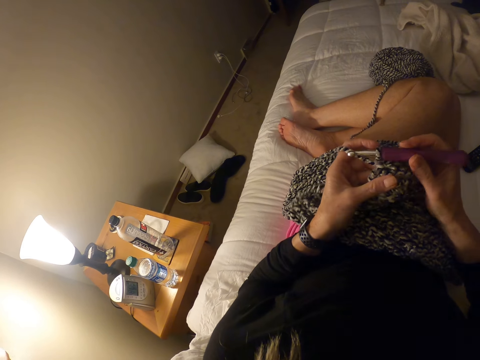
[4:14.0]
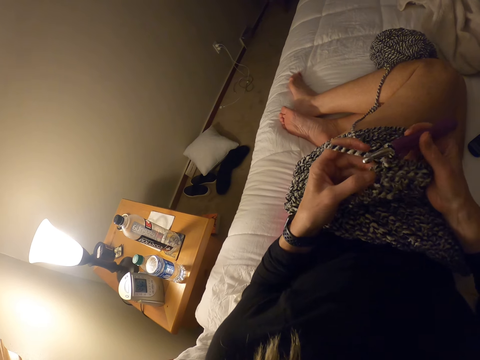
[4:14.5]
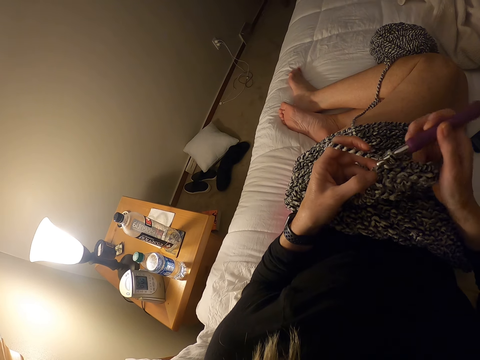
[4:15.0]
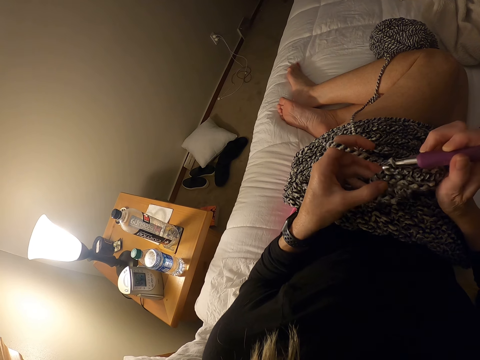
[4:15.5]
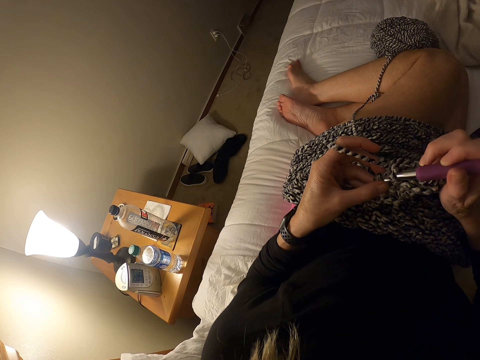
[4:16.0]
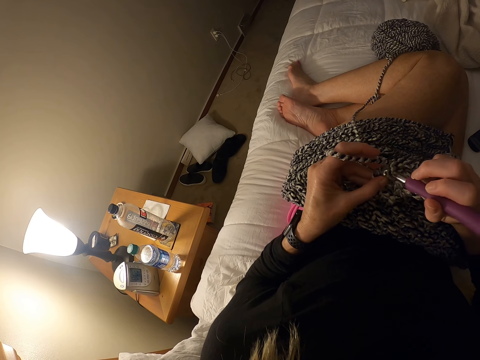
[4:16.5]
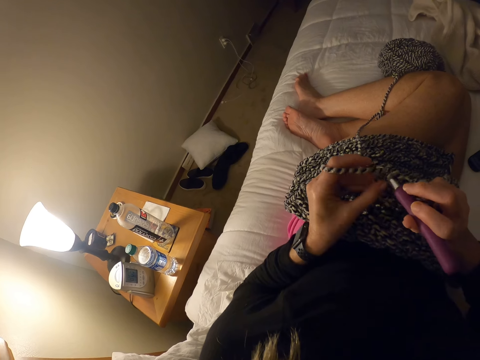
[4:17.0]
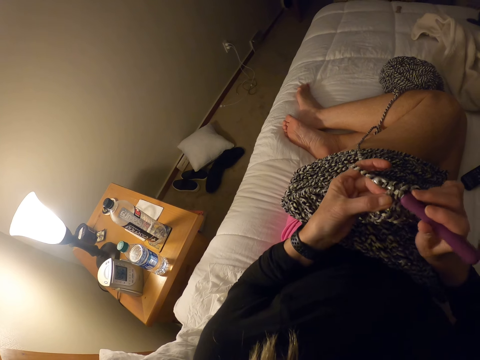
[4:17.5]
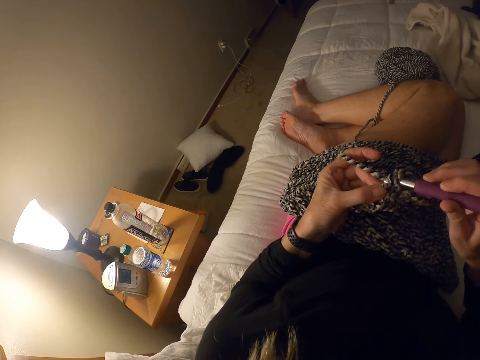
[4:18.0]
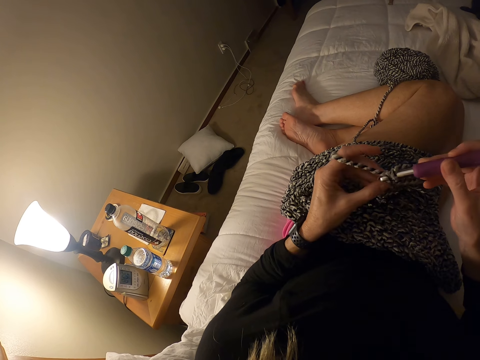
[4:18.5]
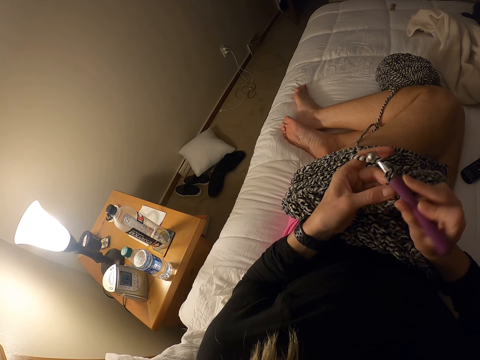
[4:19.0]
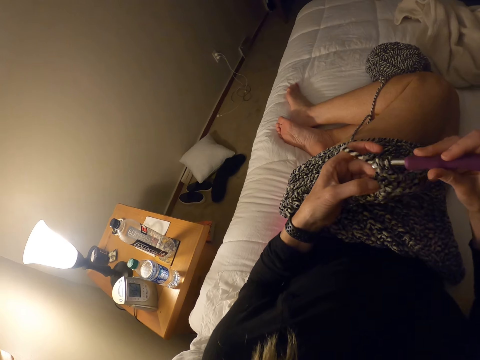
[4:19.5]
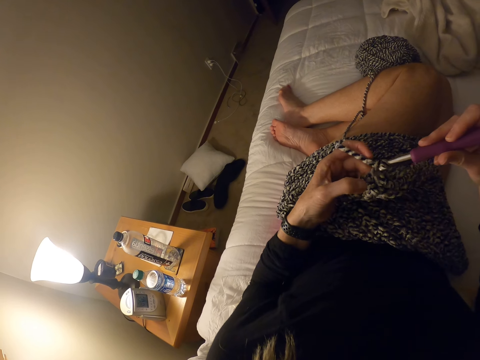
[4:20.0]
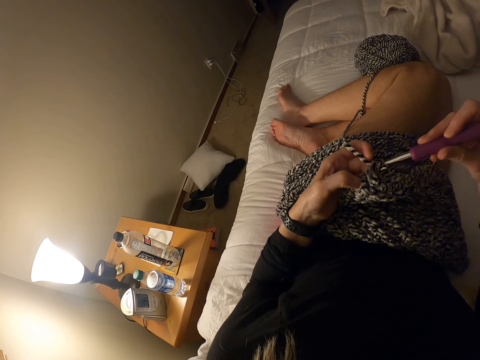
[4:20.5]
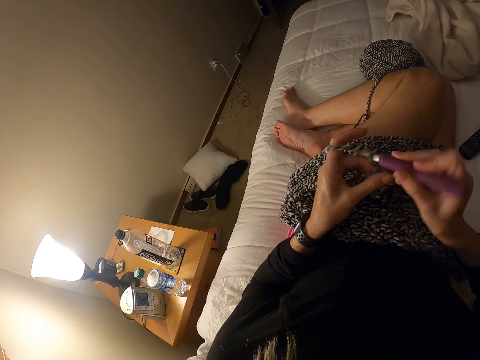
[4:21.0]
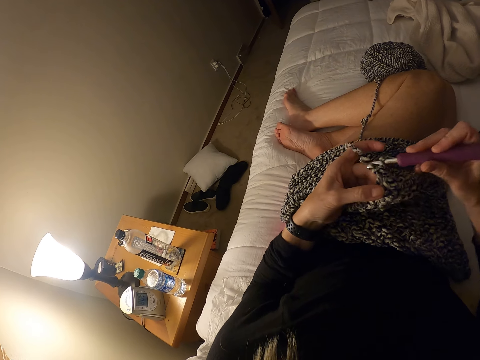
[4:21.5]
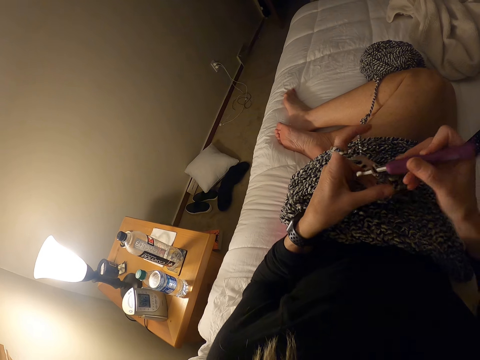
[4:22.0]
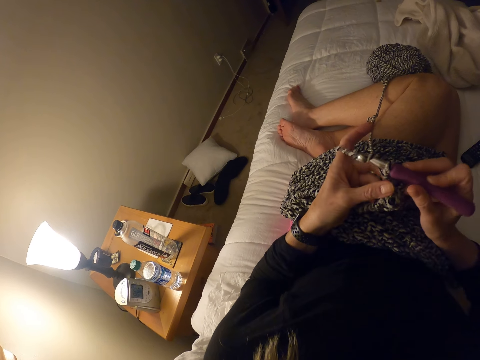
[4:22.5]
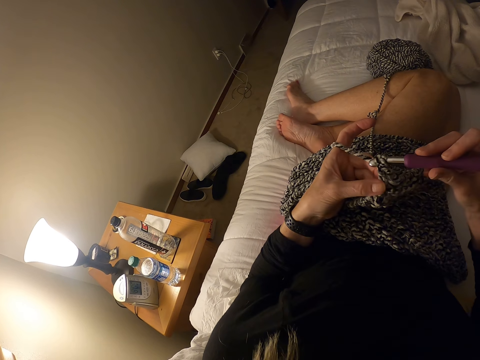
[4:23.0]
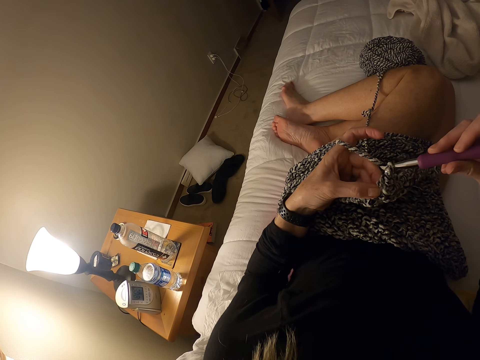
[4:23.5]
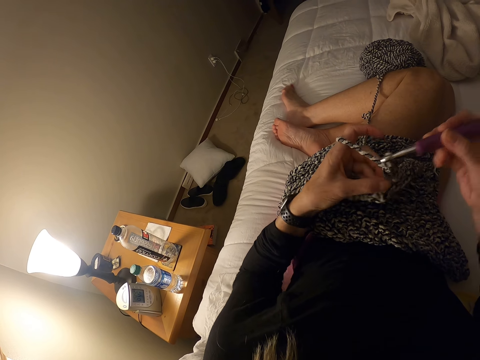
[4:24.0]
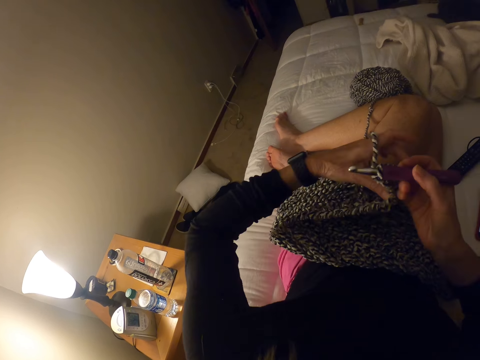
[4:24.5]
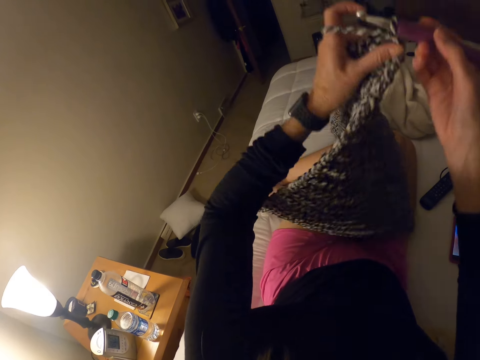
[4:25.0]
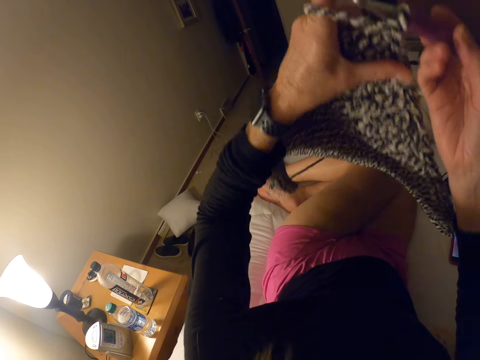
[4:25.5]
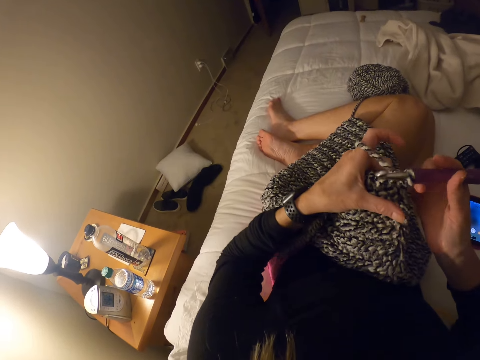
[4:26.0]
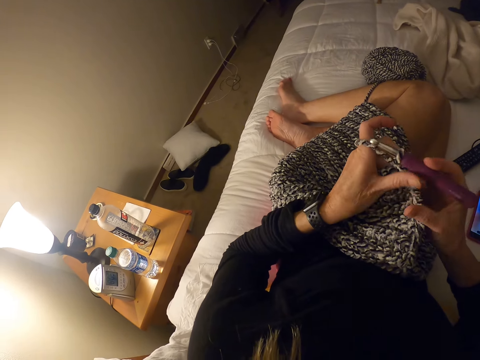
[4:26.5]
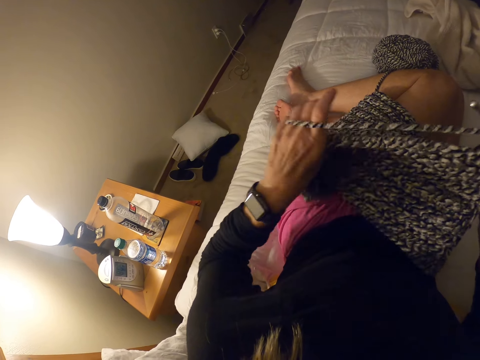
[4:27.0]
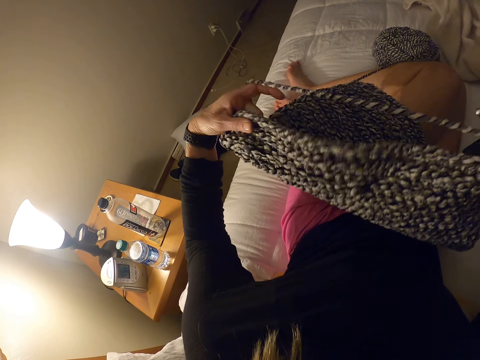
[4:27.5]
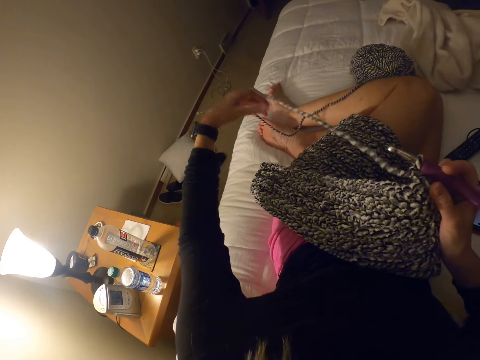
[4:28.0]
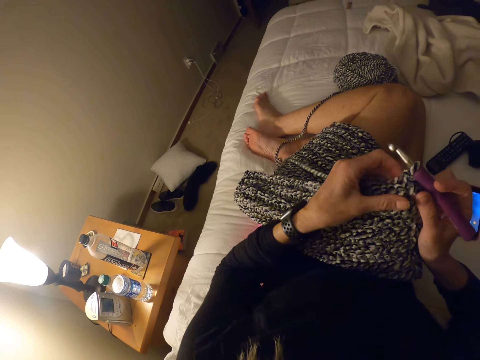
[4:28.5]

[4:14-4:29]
The camera wearer holds the crochet hook. They crochet with the yarn. They interlock the thread using the crochet hook. They adjust the crochet with both hands. They turn the garment.

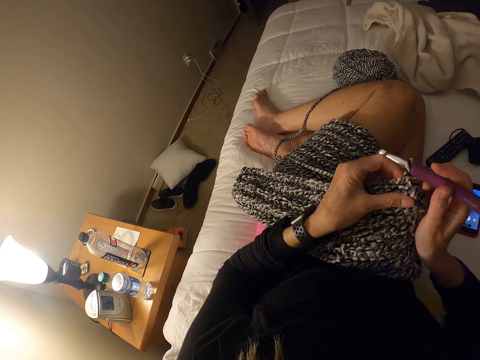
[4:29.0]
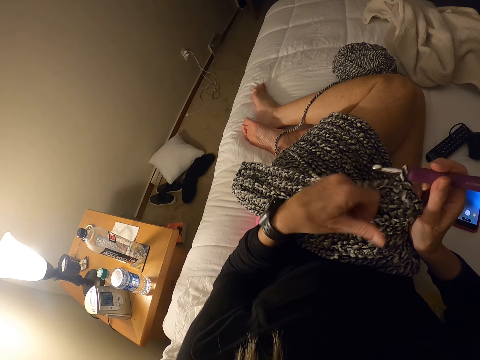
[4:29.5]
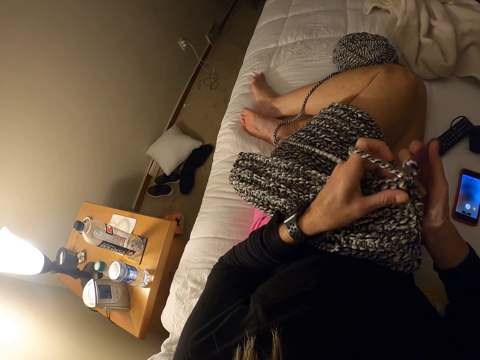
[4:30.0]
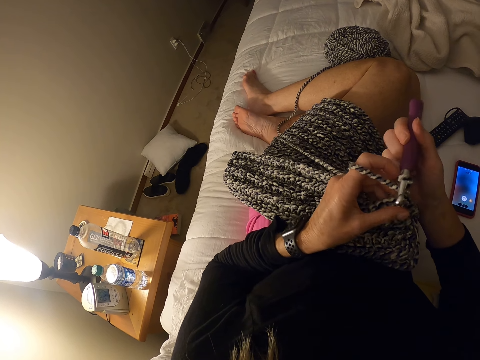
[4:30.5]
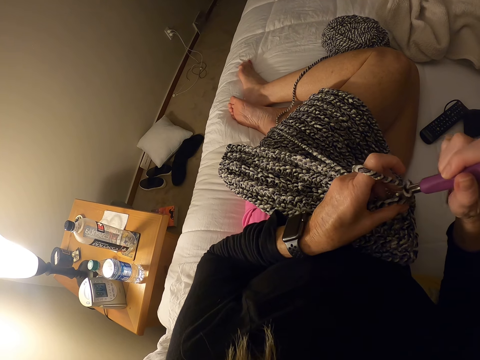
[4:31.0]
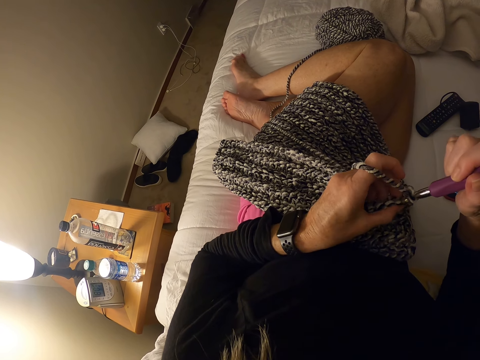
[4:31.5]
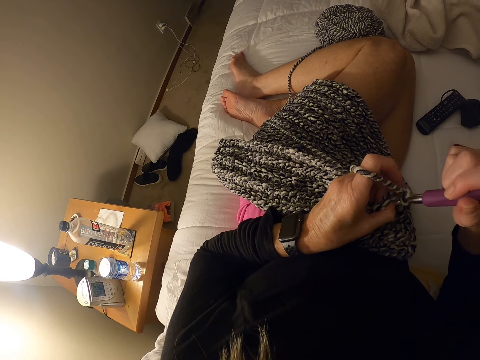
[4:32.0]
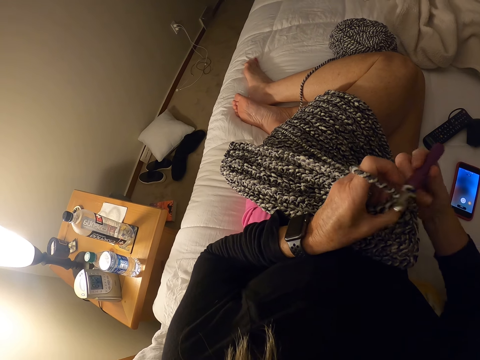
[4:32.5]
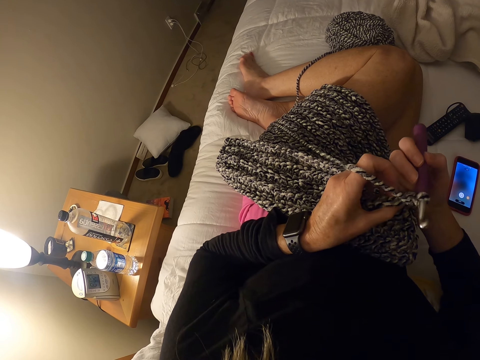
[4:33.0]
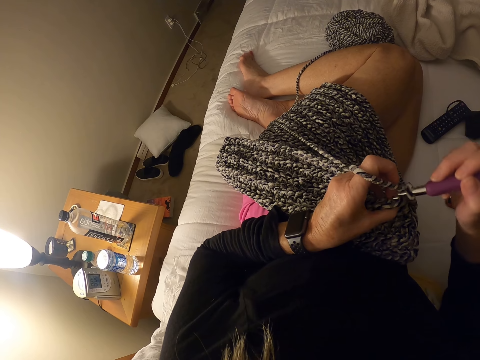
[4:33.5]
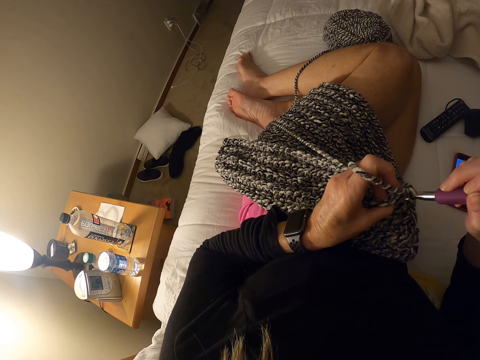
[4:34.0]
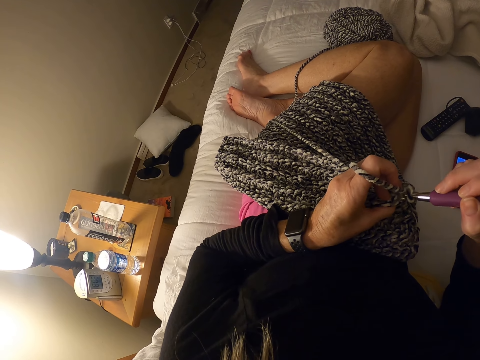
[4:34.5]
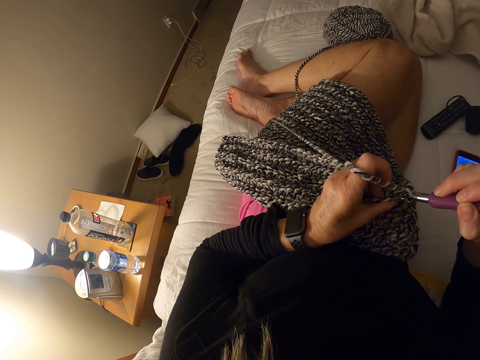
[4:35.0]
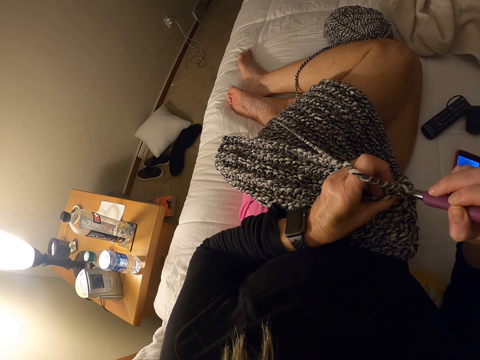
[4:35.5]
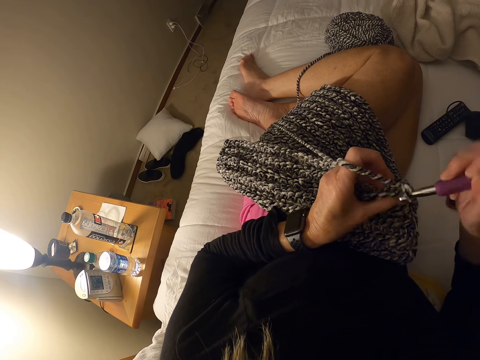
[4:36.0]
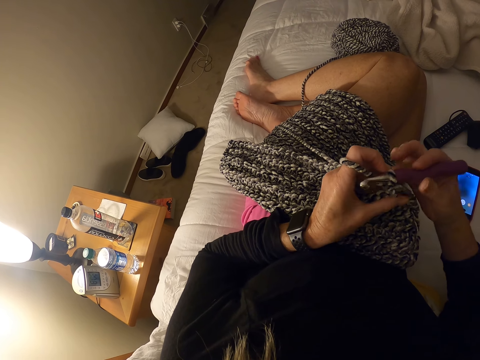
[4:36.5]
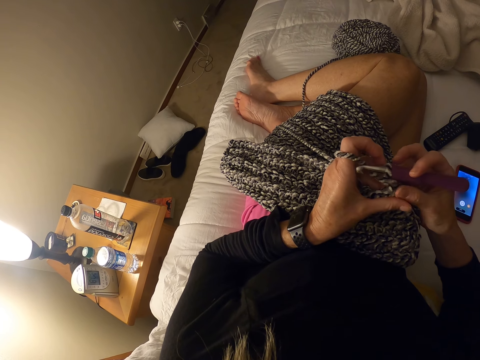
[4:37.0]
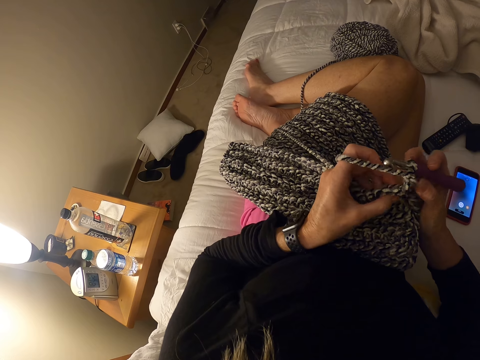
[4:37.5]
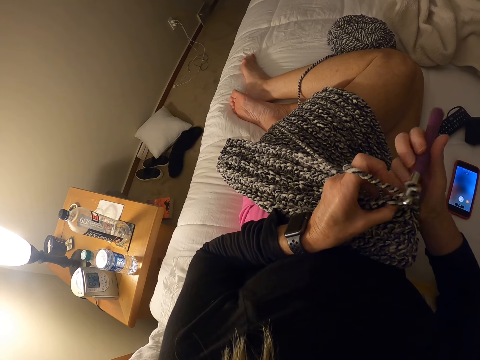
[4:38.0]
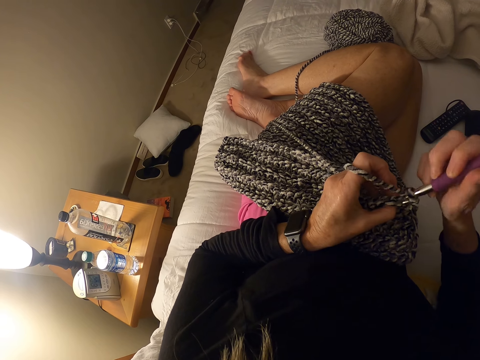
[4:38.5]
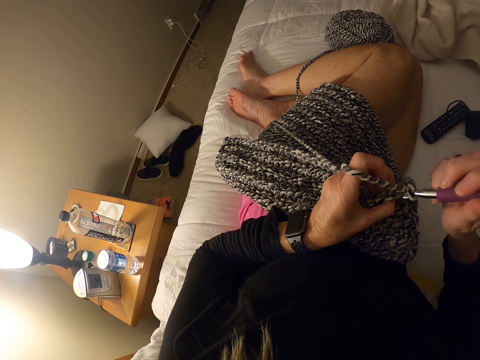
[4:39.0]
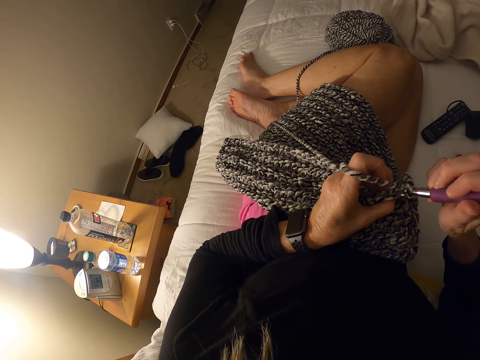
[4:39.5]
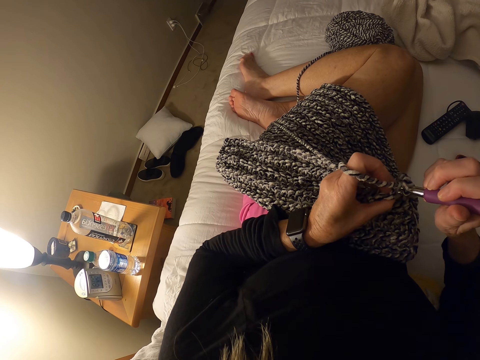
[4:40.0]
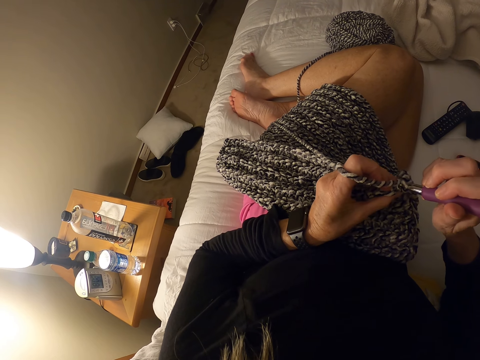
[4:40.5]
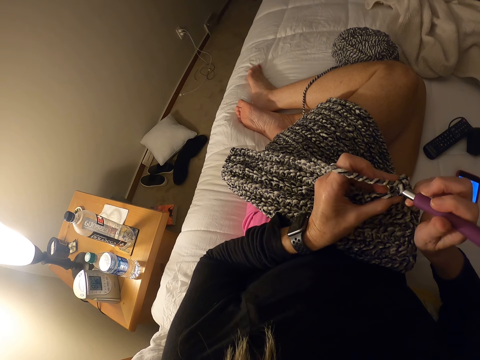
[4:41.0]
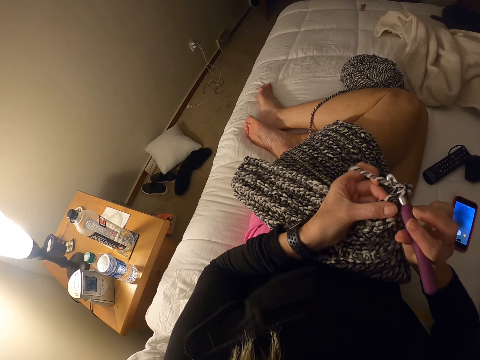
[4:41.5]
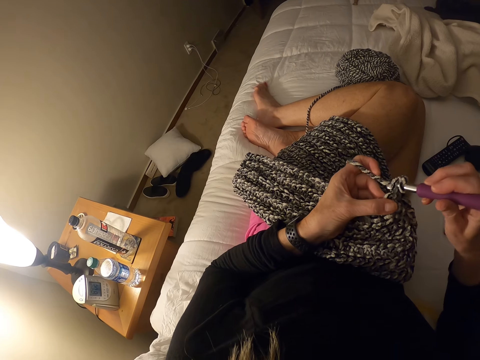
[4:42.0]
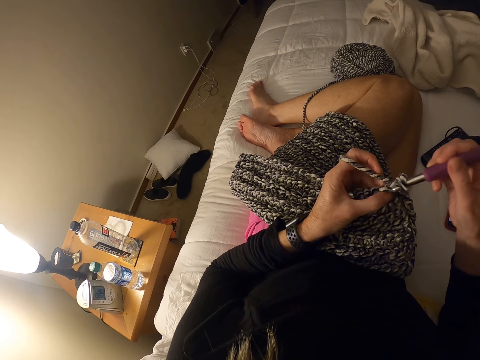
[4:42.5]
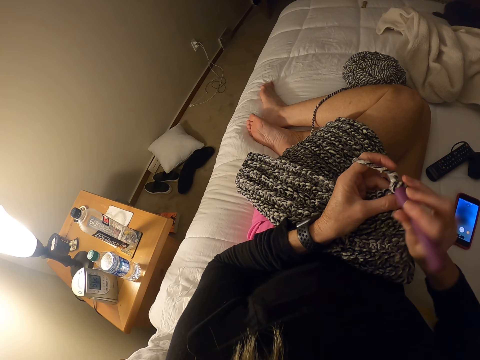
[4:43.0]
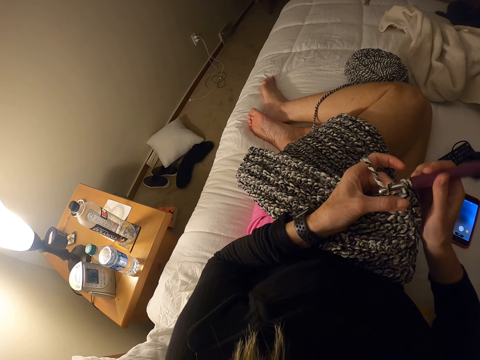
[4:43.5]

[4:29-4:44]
The camera wearer winds the thread on her finger. She crochets with the yarn. She interlocks the thread using the crochet hook.
